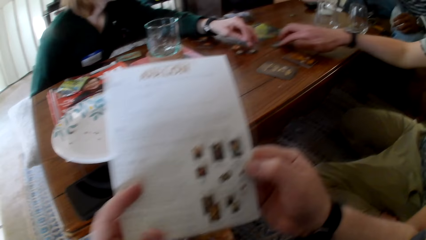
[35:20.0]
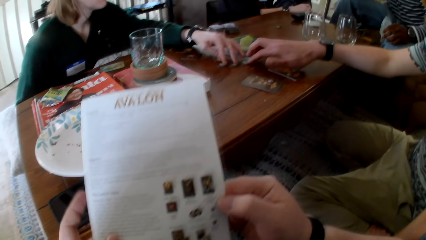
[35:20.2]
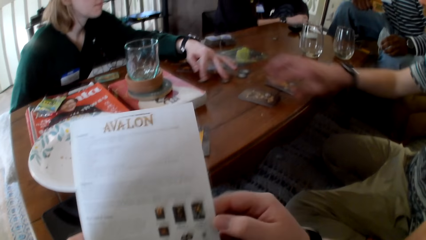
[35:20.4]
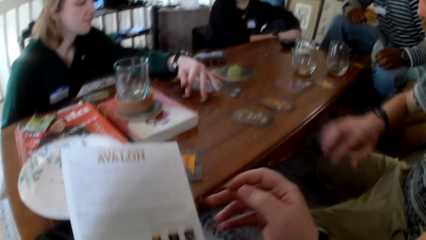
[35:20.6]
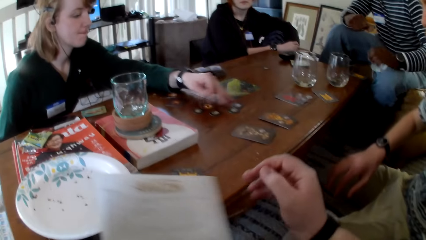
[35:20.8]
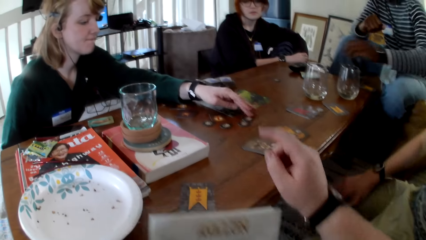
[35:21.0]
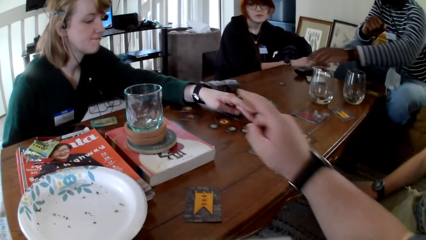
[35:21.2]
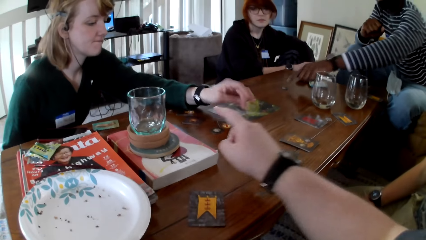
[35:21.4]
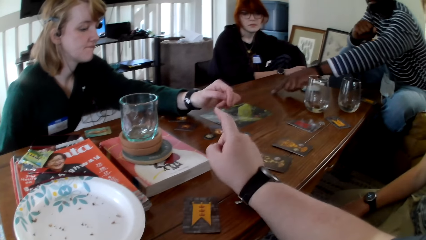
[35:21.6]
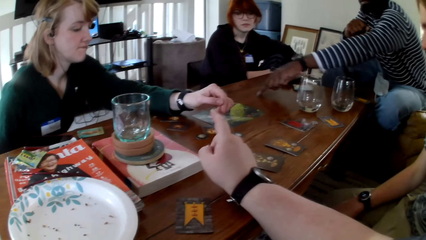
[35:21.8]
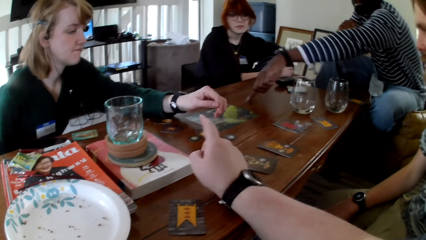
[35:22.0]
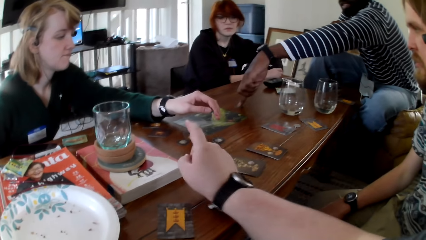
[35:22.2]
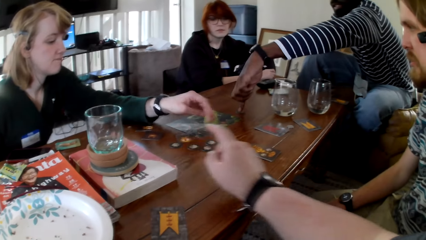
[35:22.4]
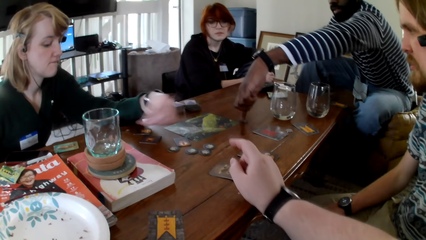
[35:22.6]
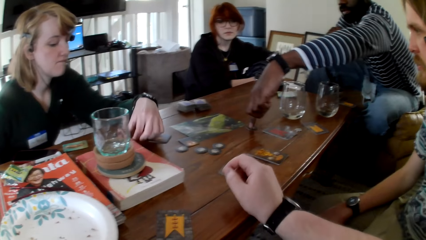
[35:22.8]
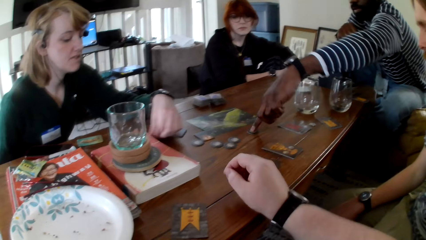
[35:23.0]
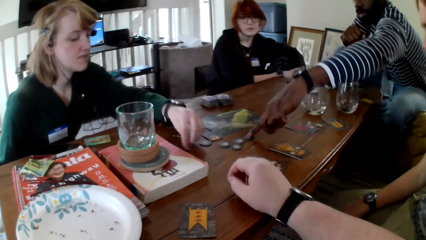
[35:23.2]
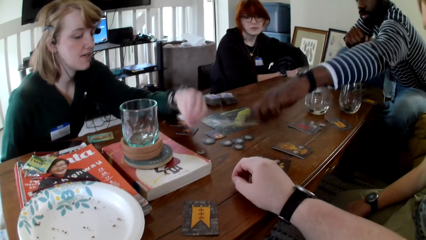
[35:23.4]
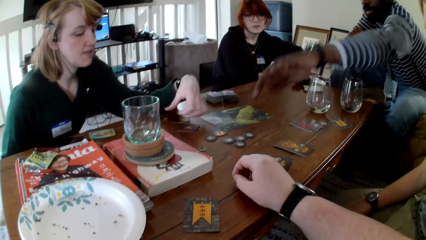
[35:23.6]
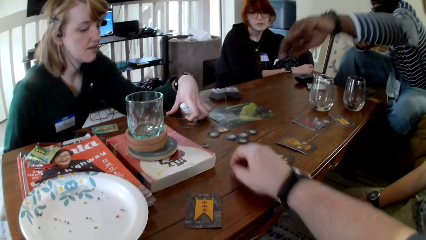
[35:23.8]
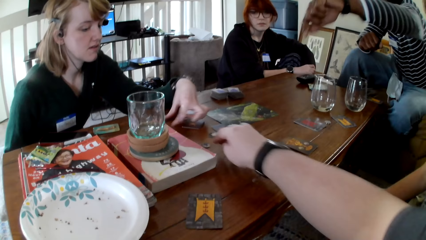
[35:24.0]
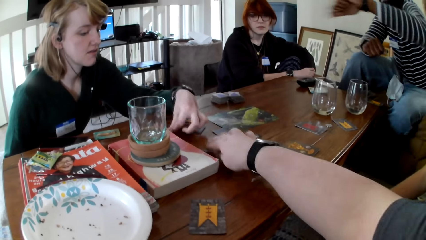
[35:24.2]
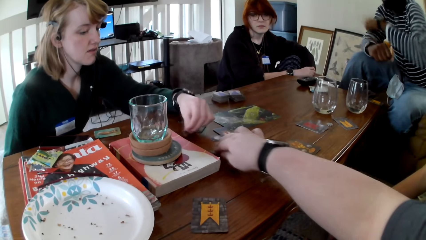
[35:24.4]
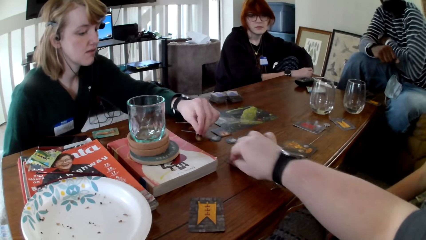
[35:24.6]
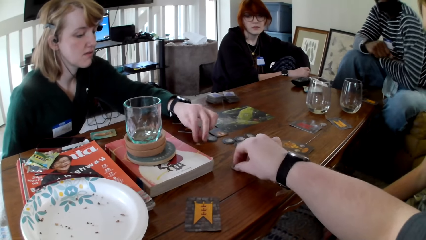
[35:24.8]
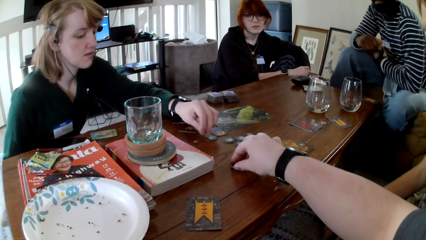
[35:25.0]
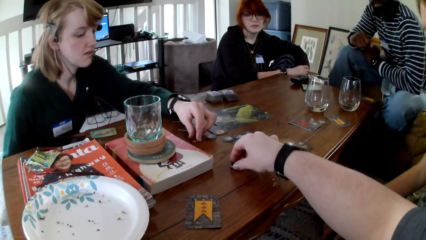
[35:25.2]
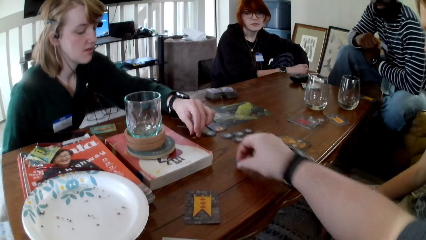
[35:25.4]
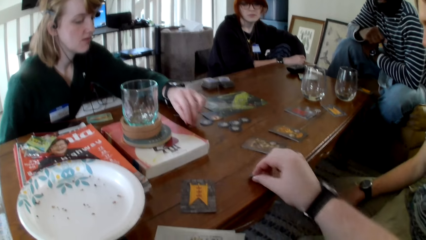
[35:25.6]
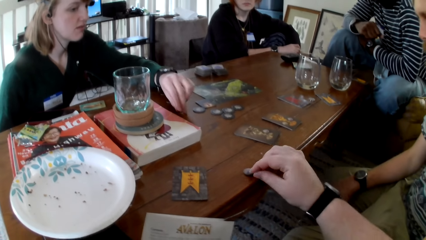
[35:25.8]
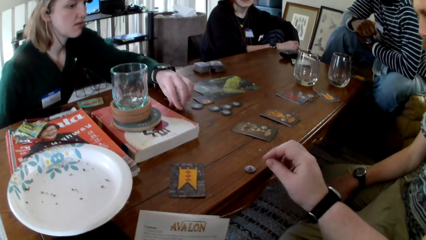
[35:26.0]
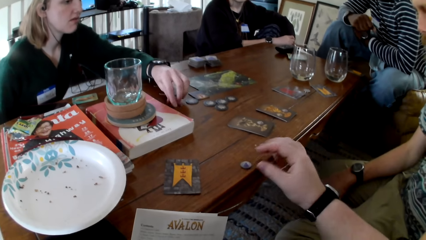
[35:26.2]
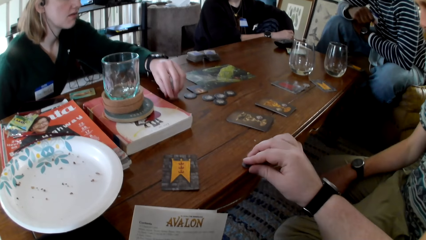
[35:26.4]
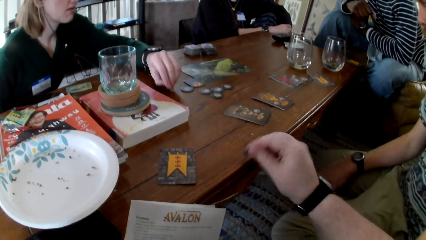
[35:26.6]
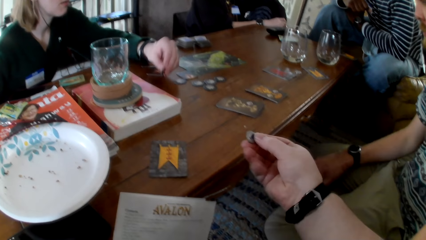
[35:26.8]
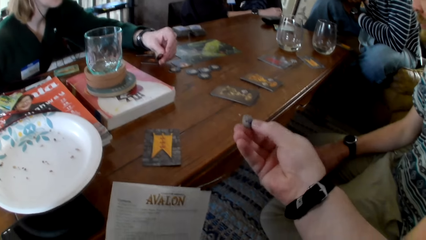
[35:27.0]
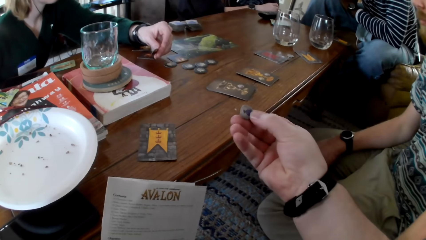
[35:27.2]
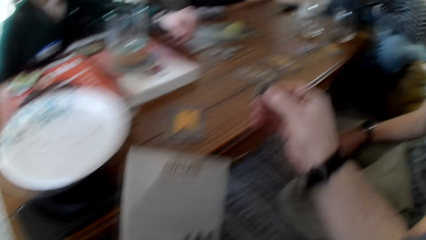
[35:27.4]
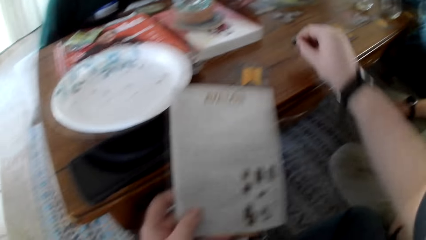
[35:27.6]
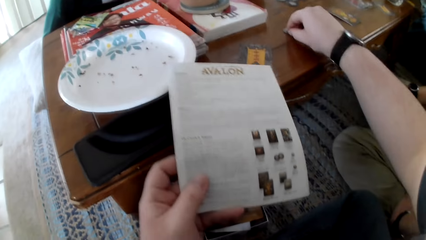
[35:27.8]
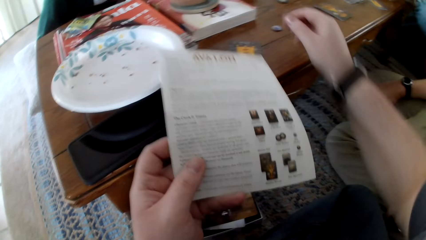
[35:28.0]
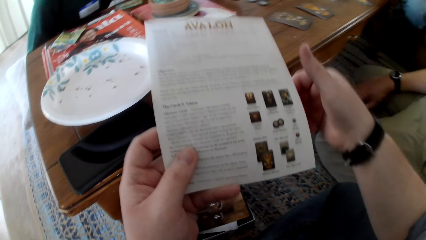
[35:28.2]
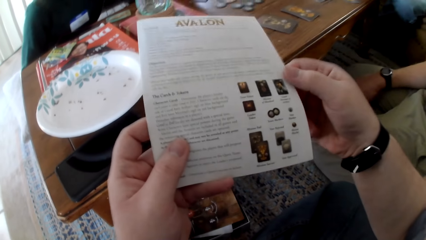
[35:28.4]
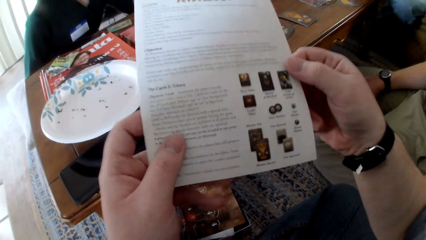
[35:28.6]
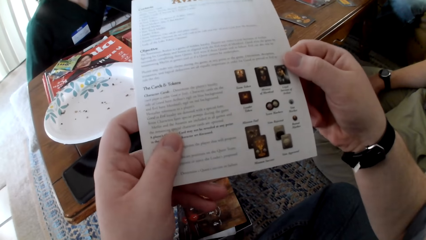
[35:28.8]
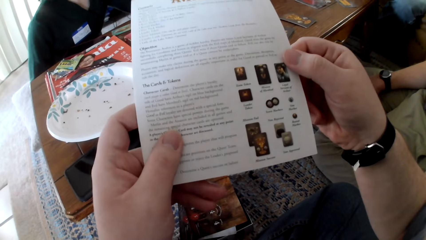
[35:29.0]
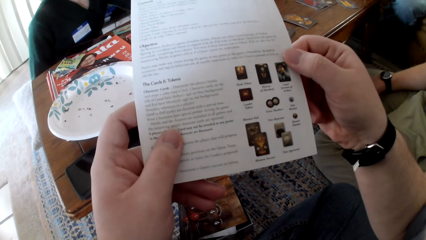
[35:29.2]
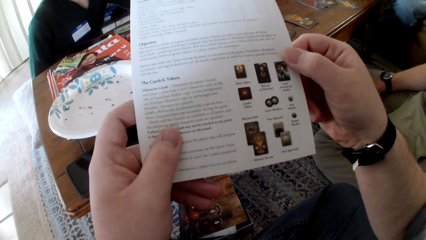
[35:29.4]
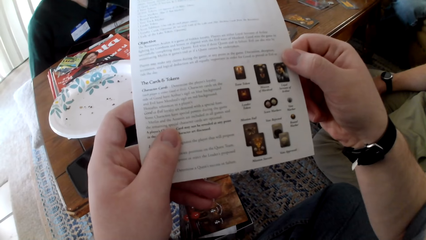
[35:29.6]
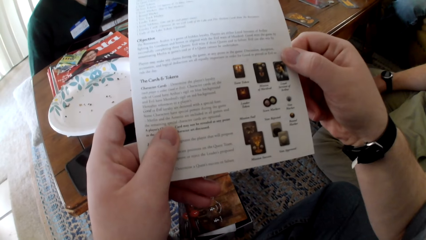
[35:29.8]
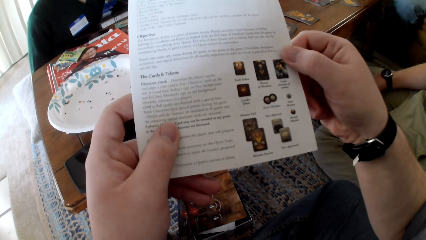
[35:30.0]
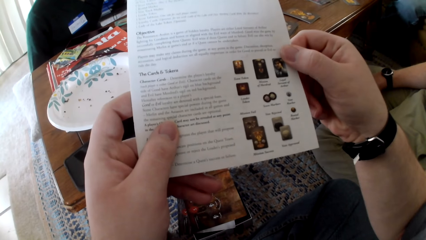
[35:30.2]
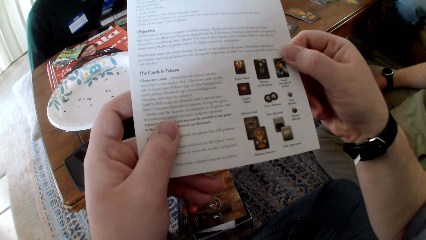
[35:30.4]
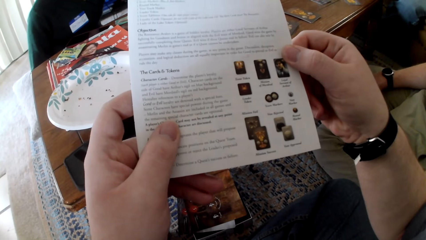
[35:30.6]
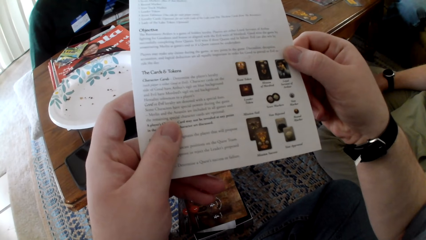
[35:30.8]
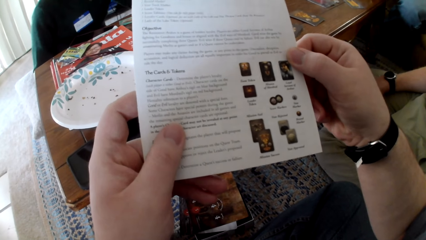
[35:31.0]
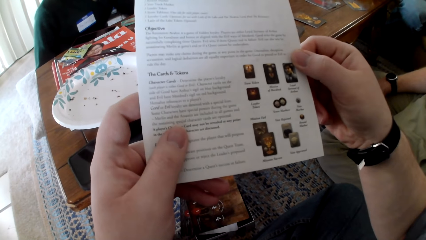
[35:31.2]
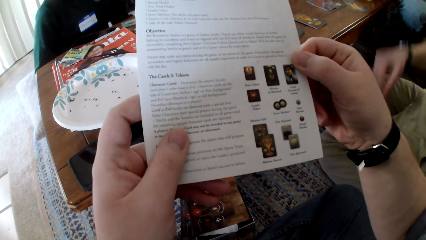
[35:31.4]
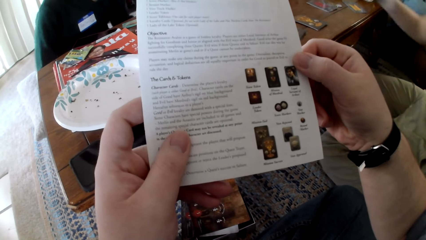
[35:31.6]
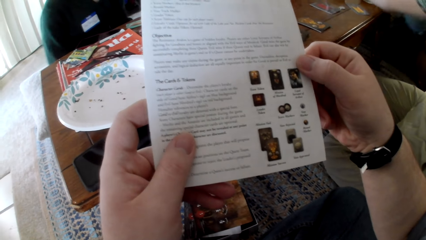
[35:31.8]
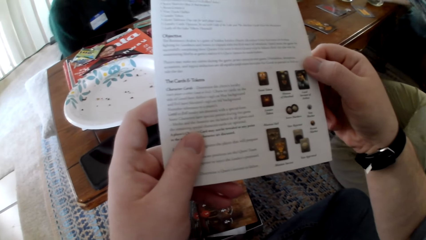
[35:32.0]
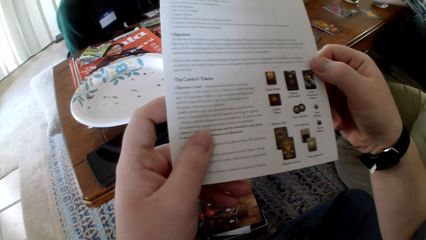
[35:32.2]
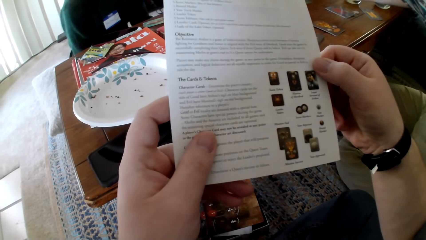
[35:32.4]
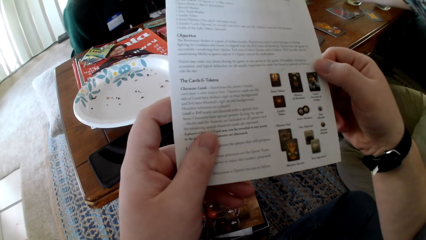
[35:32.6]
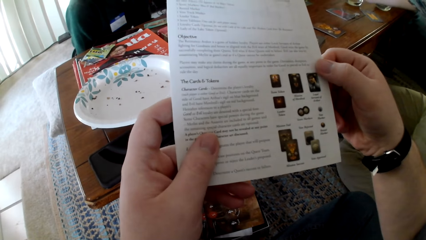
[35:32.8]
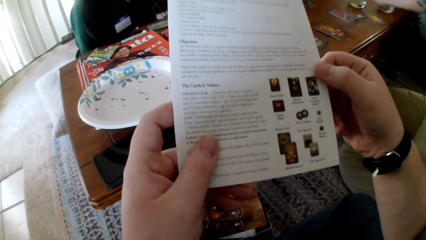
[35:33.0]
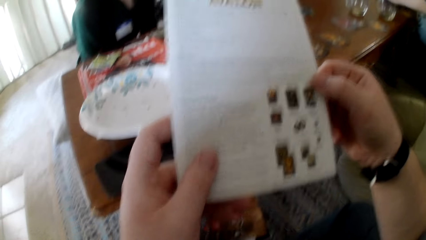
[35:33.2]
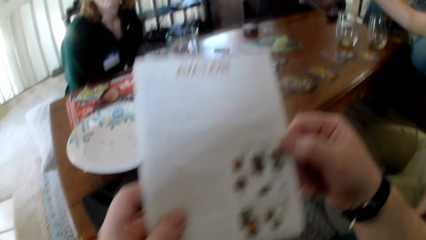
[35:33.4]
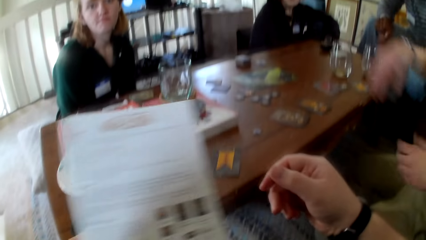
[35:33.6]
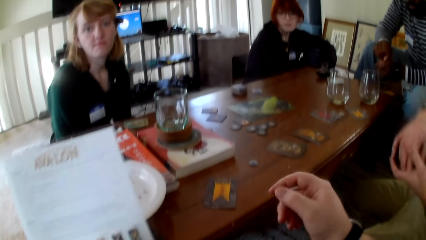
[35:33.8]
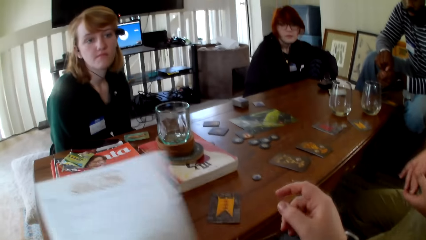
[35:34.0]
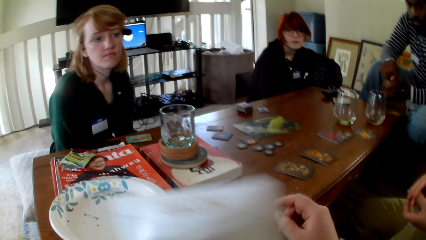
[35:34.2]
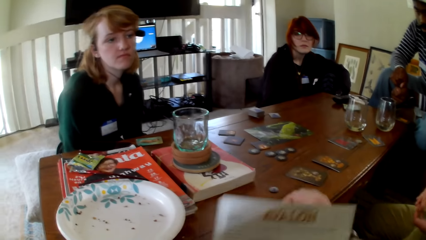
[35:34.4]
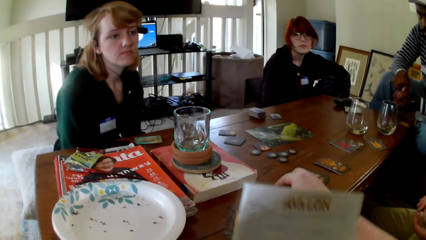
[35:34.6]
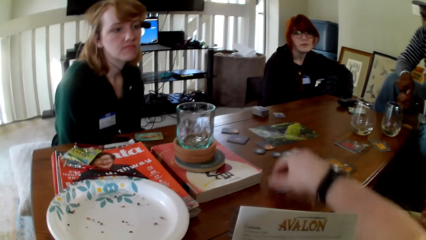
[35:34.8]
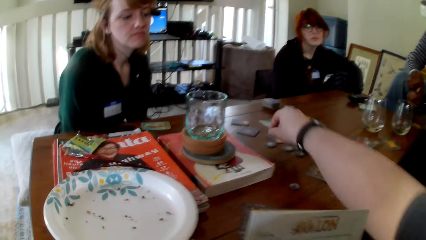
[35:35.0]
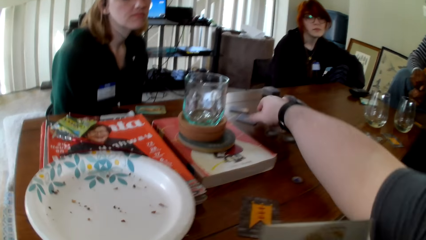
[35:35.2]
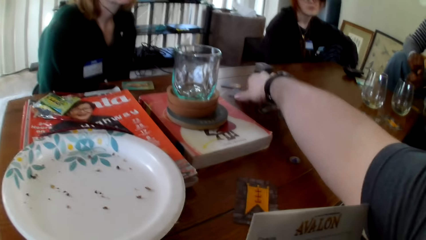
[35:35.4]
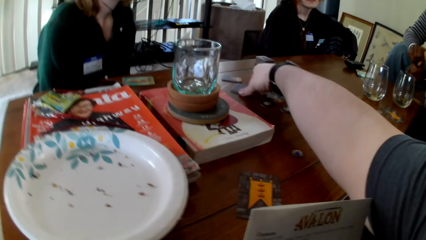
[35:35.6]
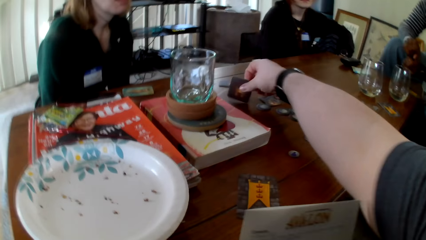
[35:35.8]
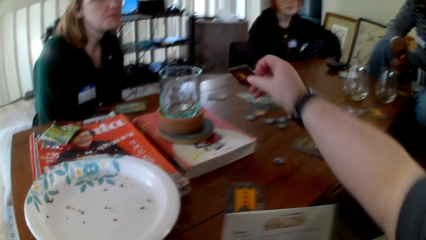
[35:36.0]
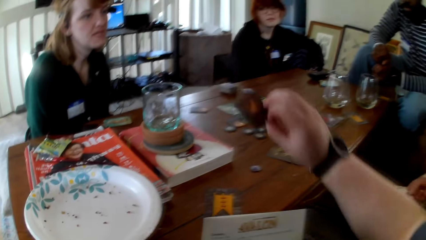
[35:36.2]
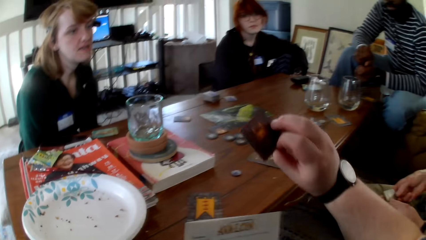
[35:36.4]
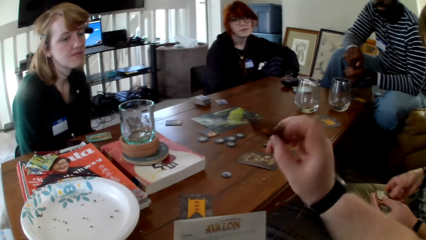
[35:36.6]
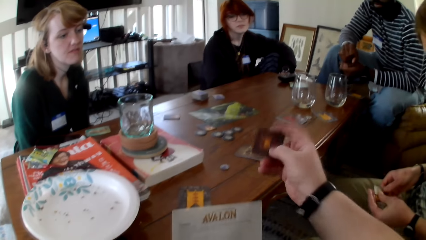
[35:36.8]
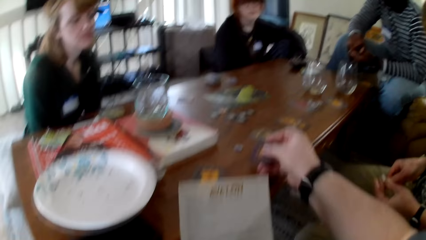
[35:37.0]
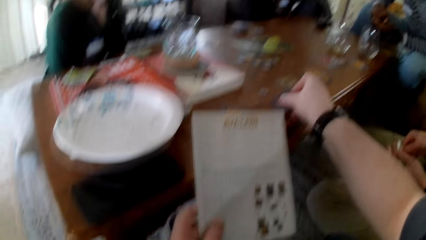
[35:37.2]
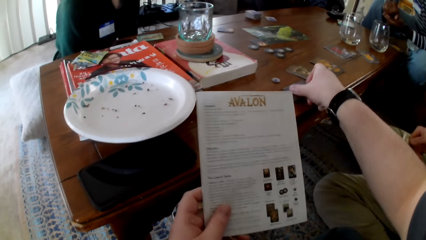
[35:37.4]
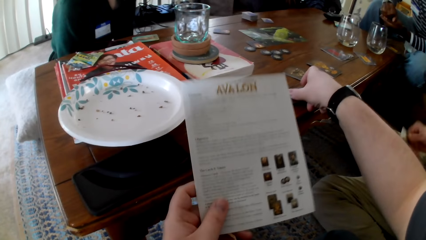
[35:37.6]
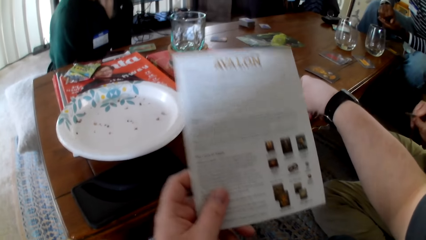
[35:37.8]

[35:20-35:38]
A woman puts the token on the table. A man drags the token on the table. The woman pulls the tokens. The camera wearer touches a book and gestures his hand. Another man drags the token on the table. The woman drags the token on the table. A person touches cards. The camera wearer pulls the token on the table, picks up the token, touches the cards, and puts the token on the table. He picks up the token, puts the token on the table, holds the pamphlet with both hands, touches the book, and reads the pamphlet. He picks up a card, touches the cards, checks the card, and puts the card on the table.
